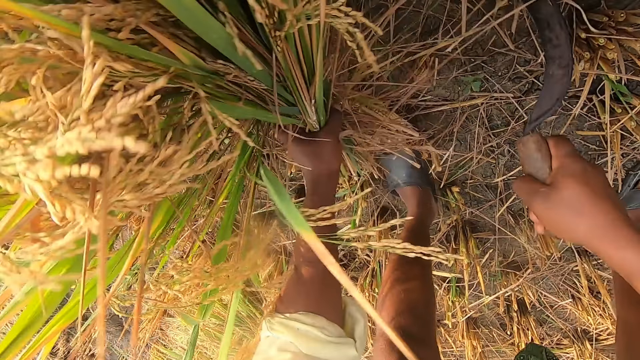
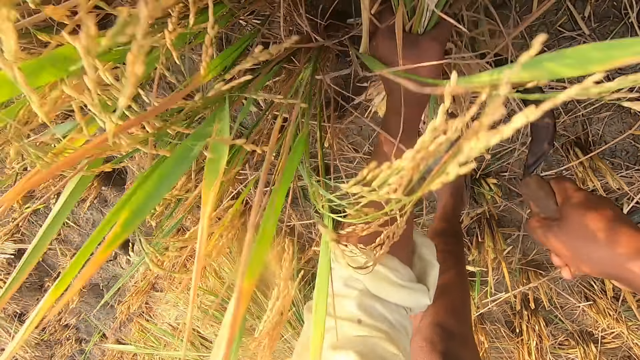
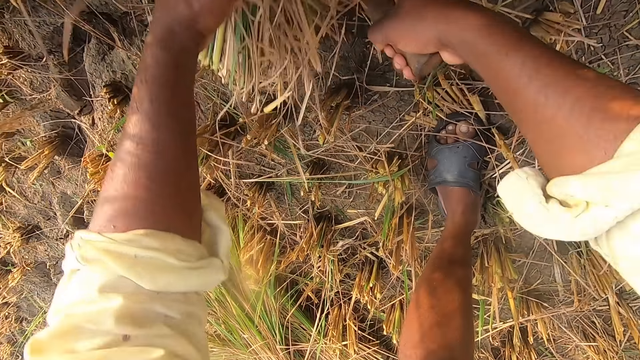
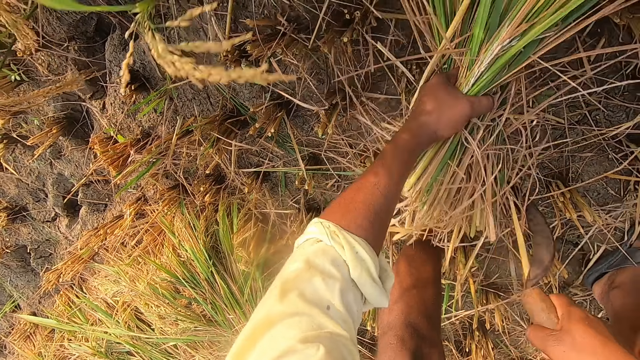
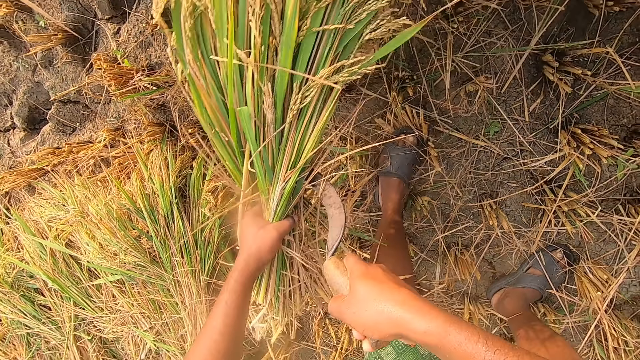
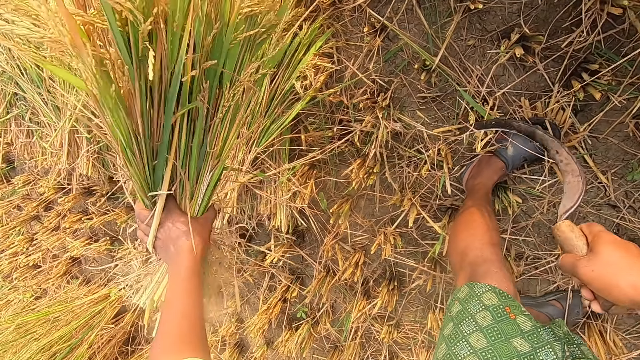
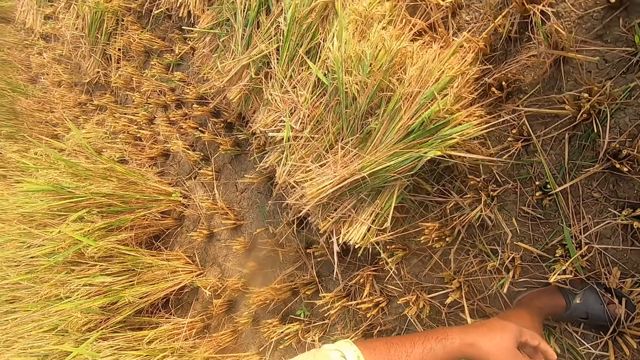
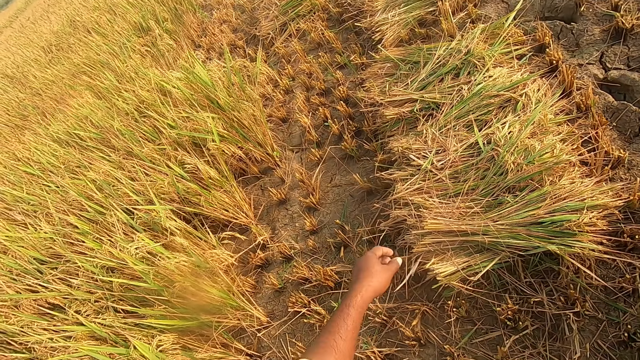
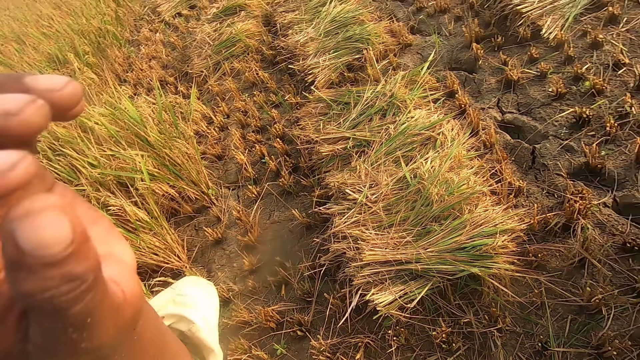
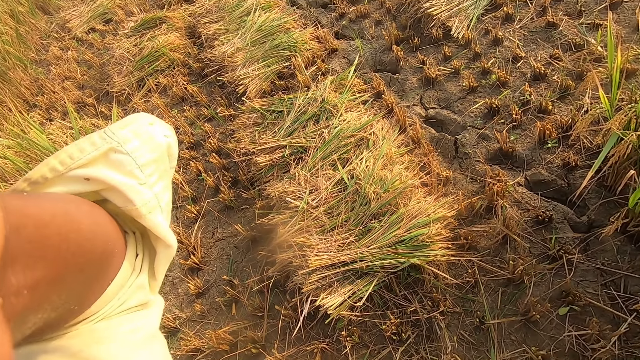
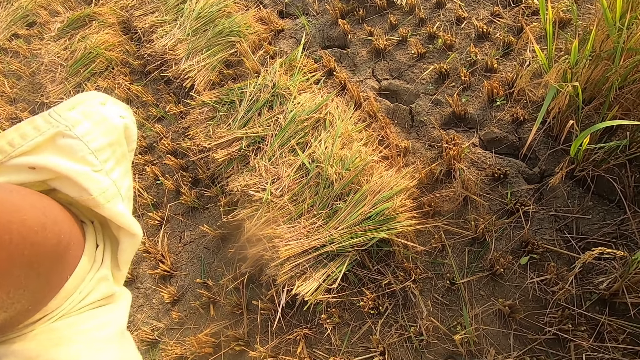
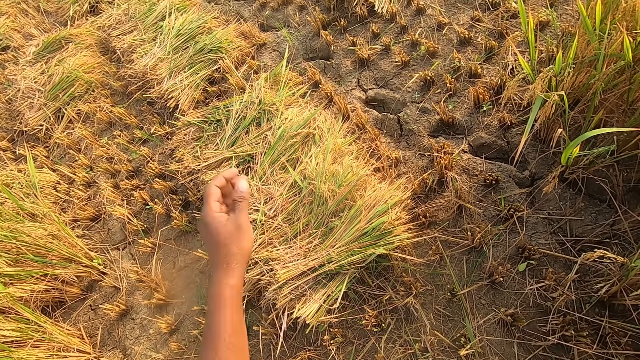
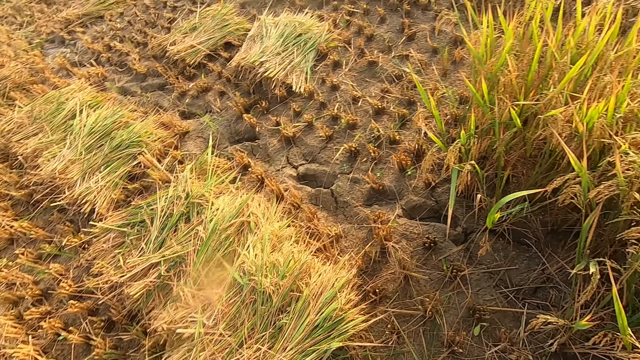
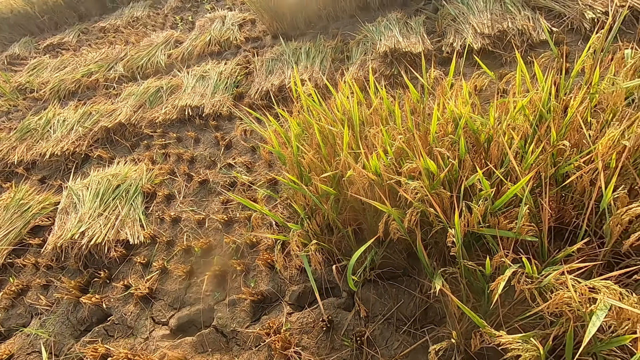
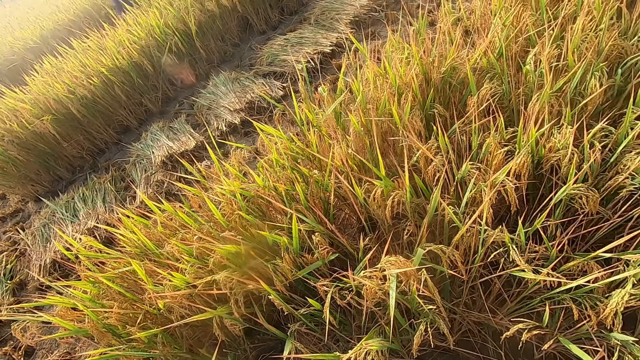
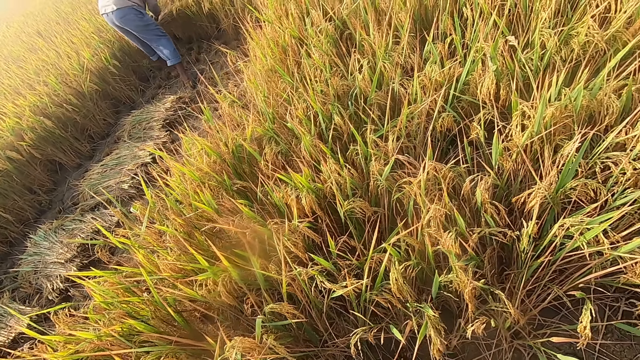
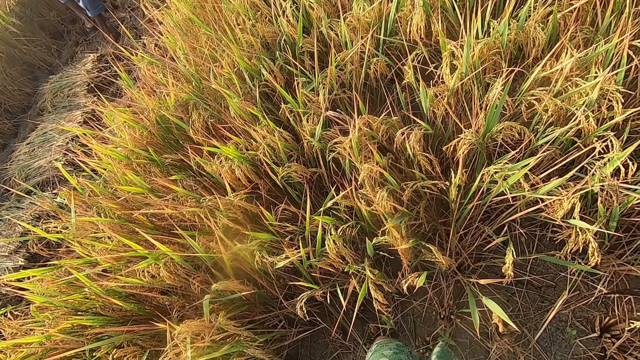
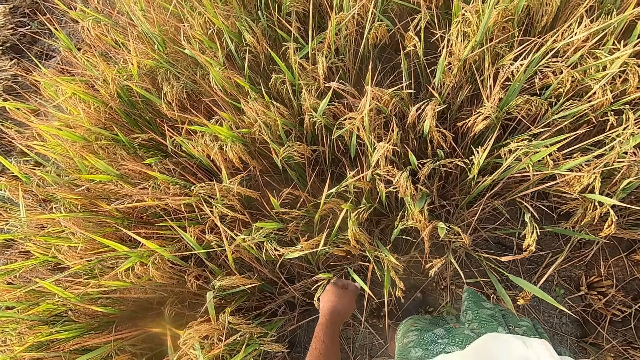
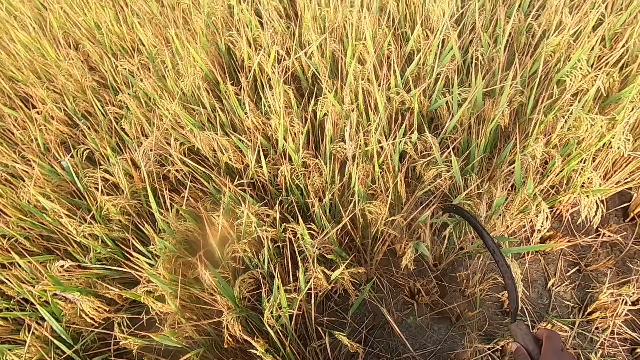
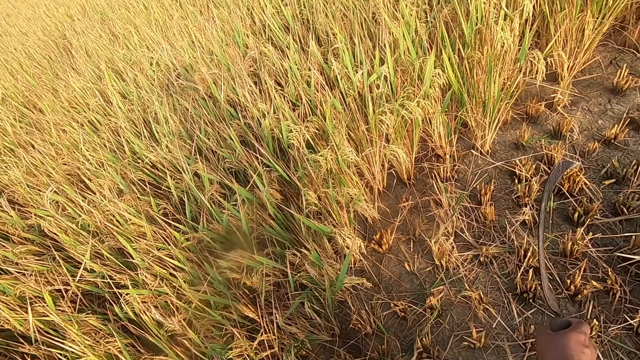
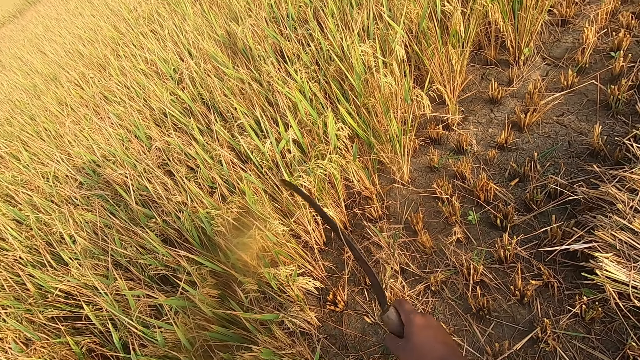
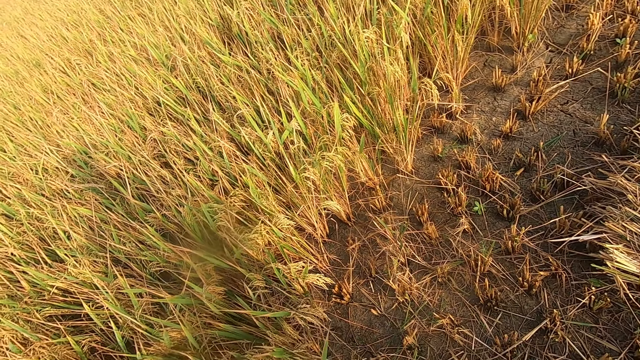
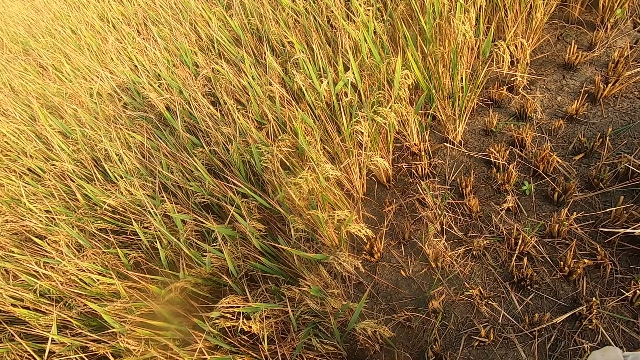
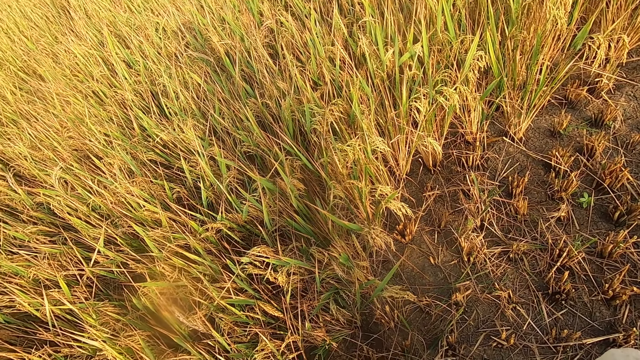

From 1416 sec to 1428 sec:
The camera wearer drops the straw on the ground. He looks to the left. He raises his left hand. A person cuts grass. The camera wearer turns to the right. He moves.

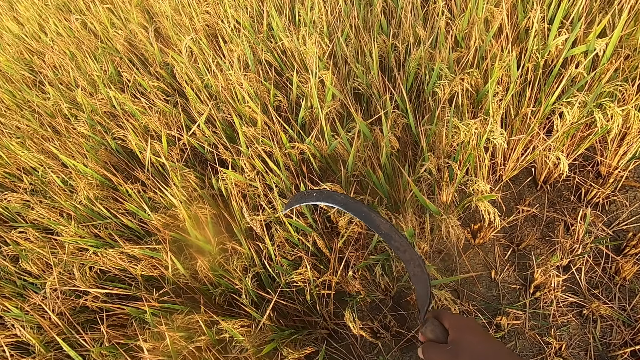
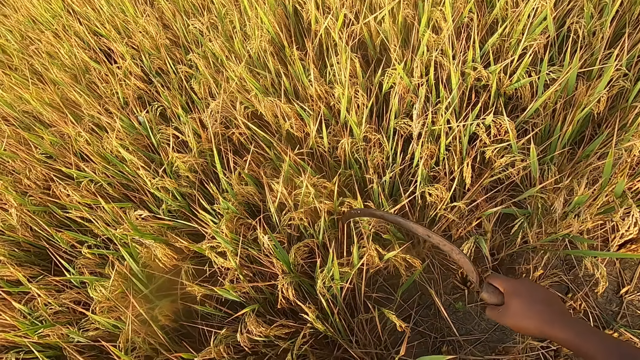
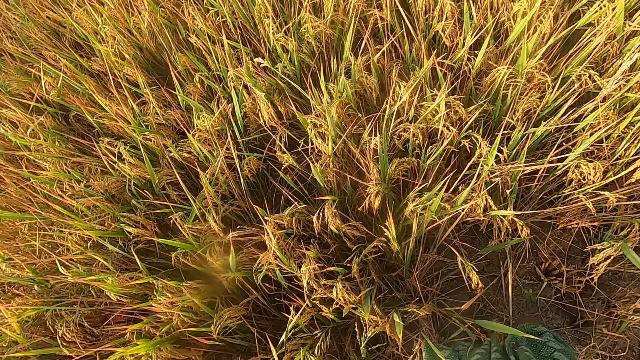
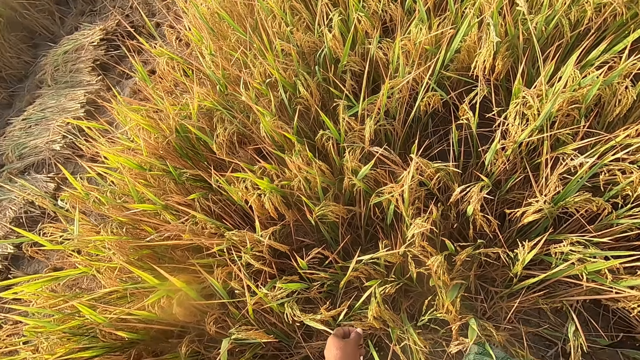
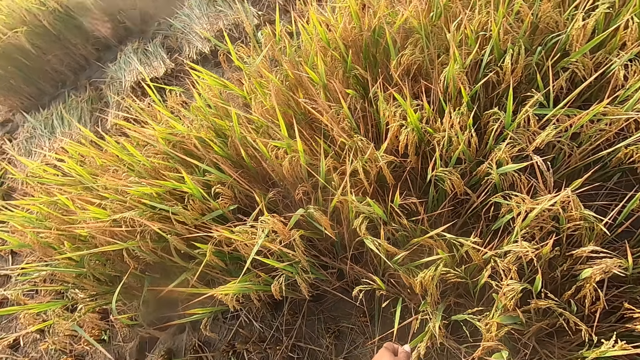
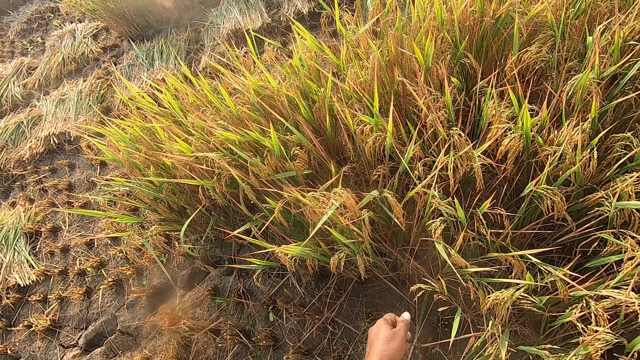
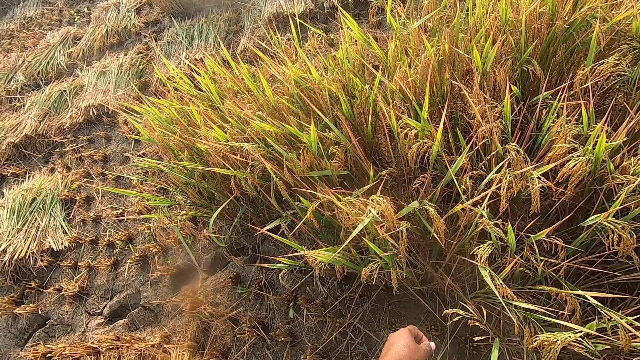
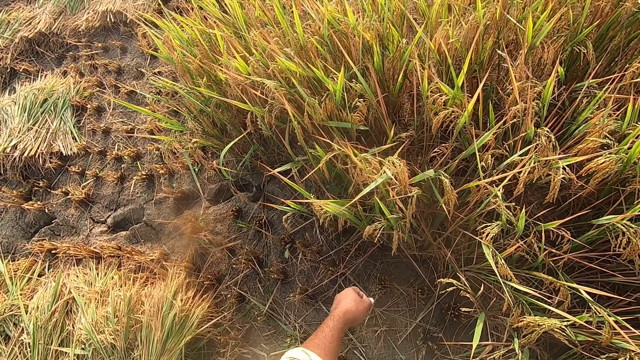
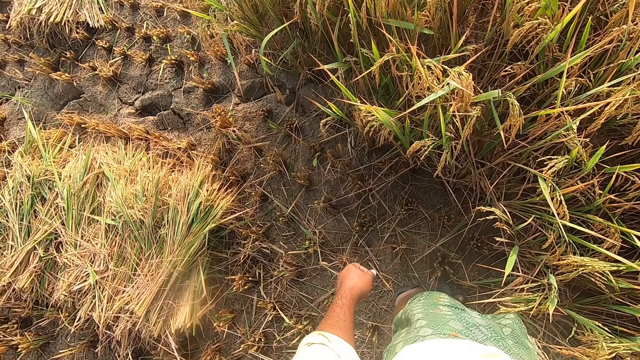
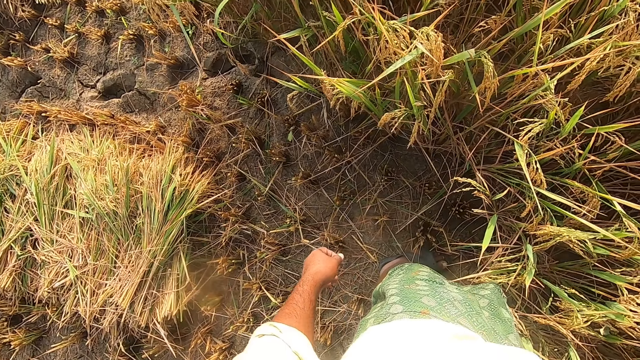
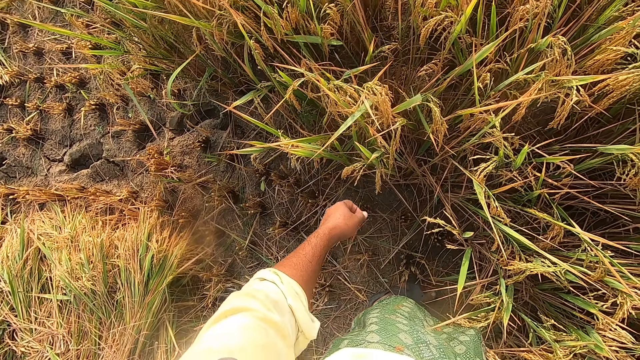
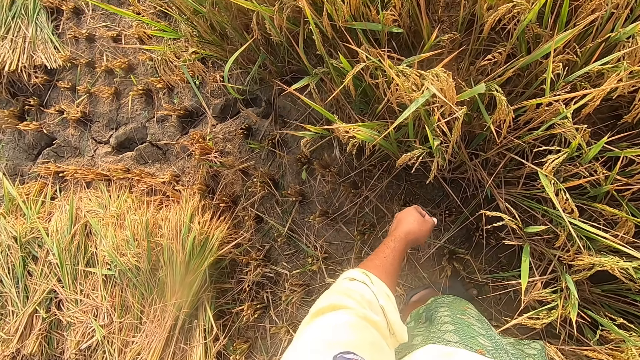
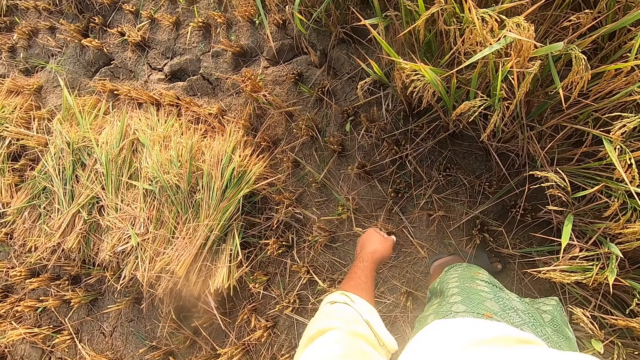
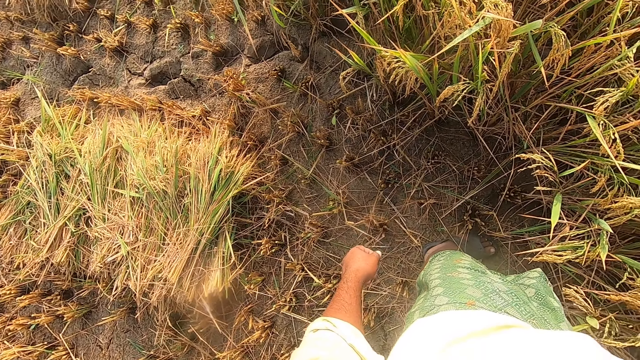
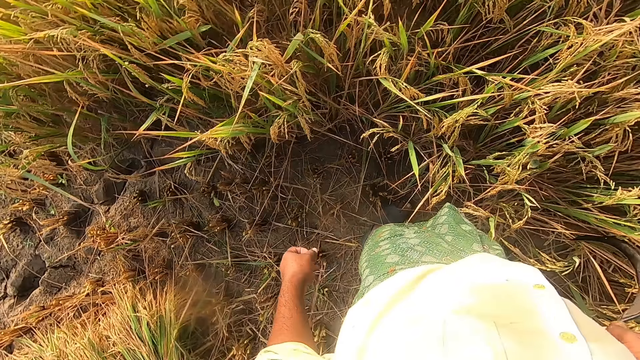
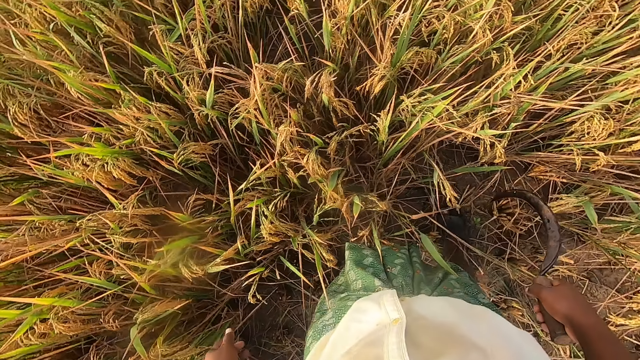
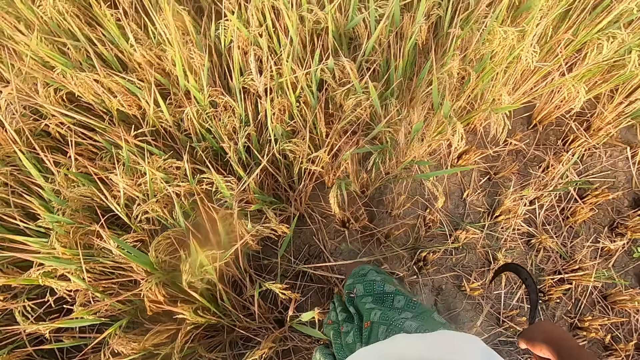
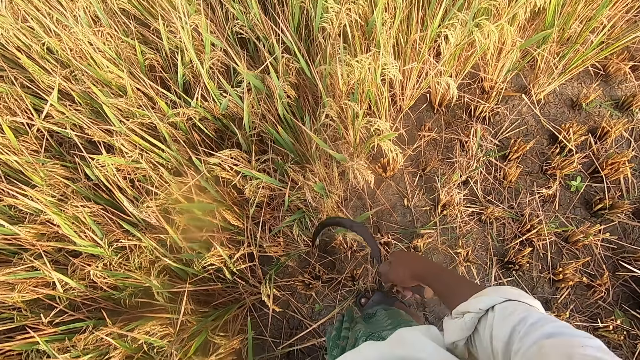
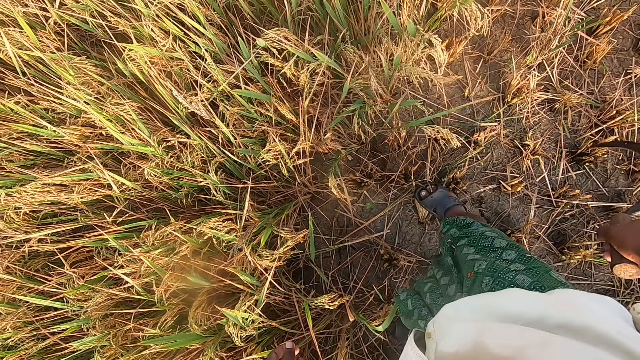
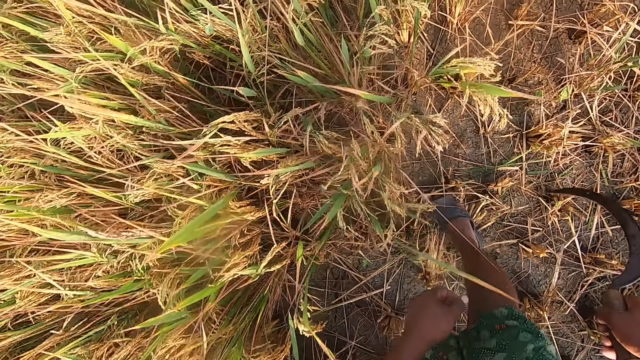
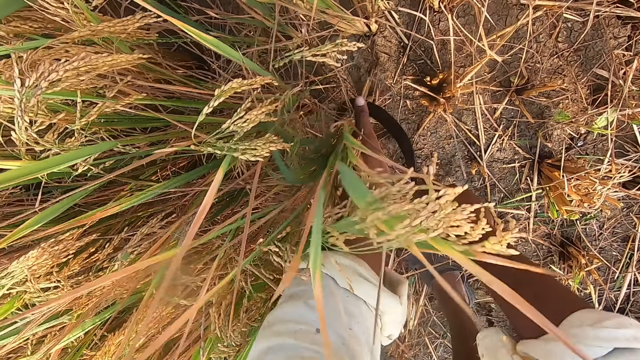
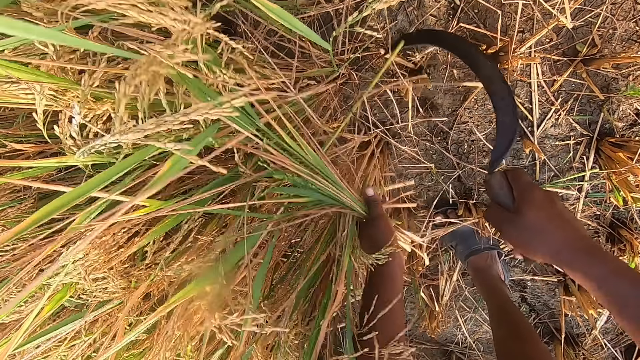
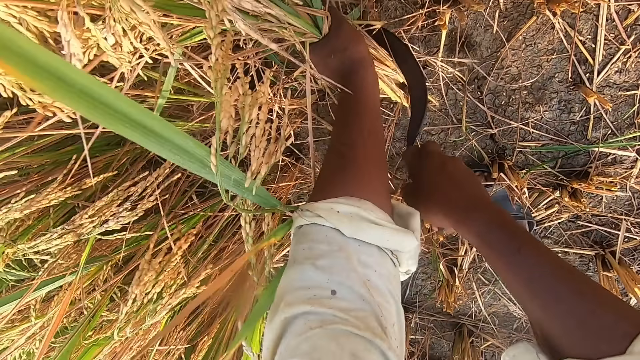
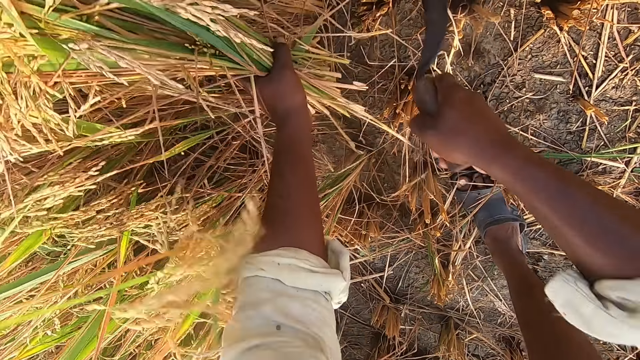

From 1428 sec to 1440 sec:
The camera wearer turns to the left. They look around. They turn to the right. They cut straw from the ground with the sickle.
